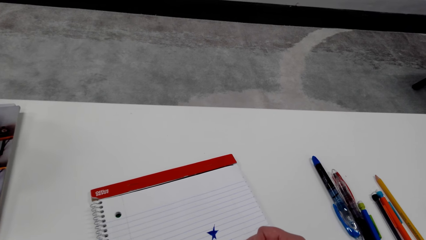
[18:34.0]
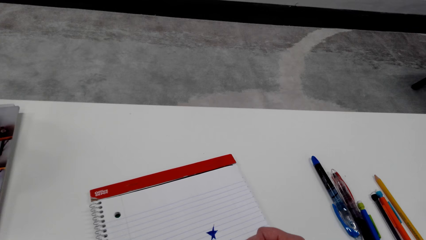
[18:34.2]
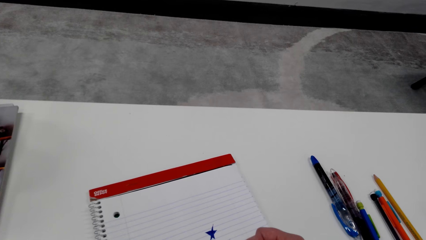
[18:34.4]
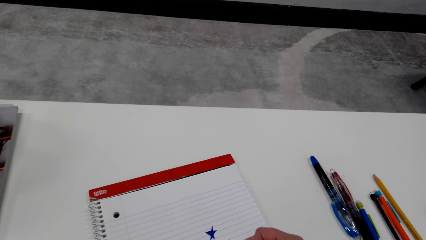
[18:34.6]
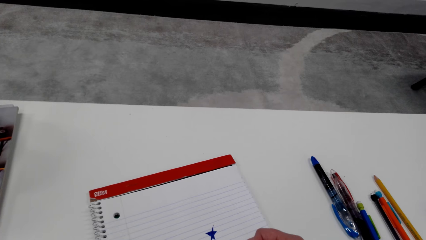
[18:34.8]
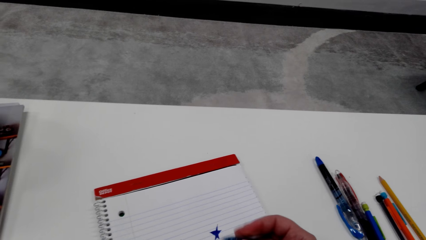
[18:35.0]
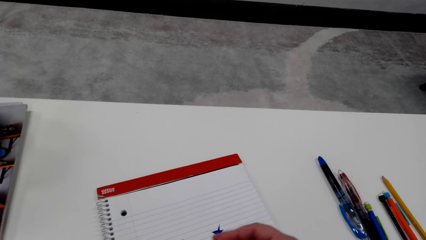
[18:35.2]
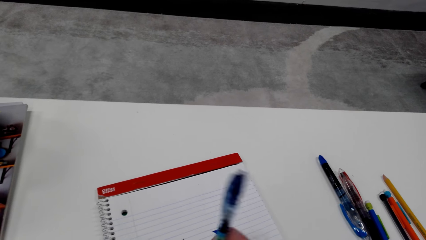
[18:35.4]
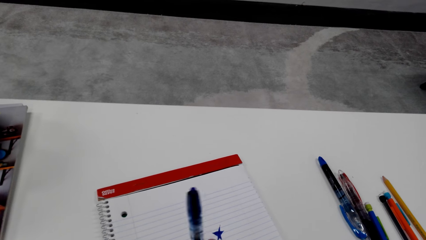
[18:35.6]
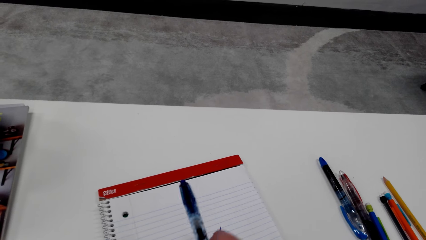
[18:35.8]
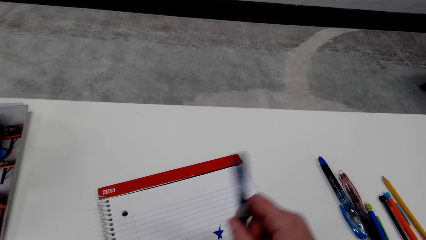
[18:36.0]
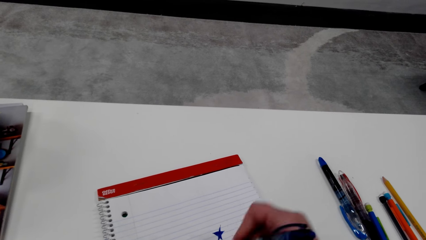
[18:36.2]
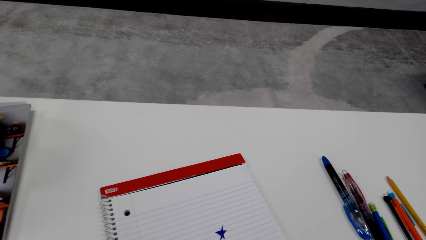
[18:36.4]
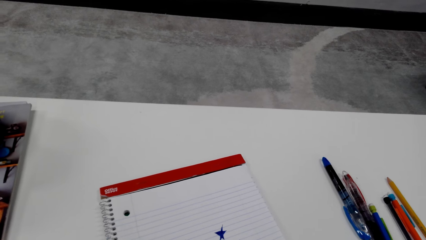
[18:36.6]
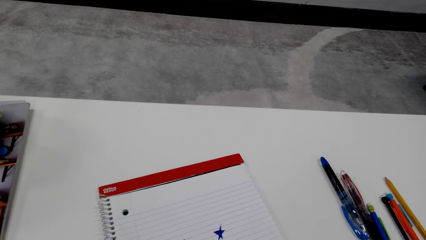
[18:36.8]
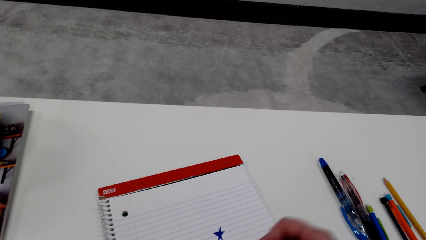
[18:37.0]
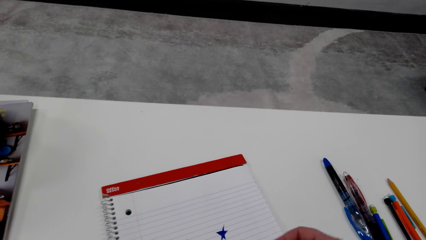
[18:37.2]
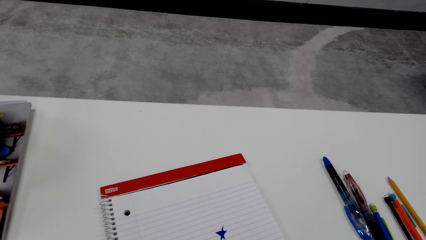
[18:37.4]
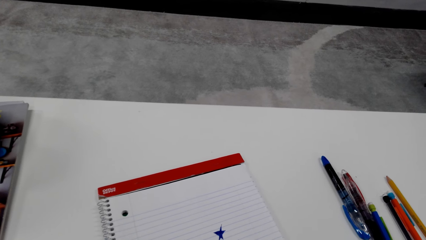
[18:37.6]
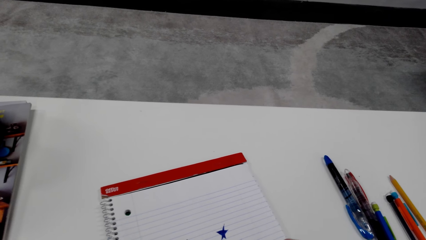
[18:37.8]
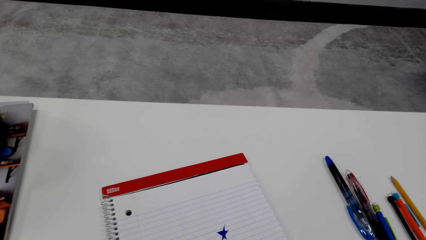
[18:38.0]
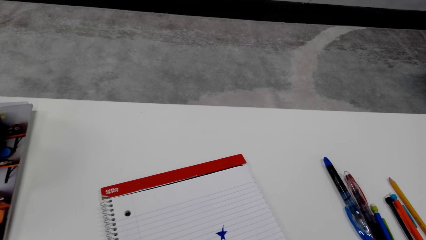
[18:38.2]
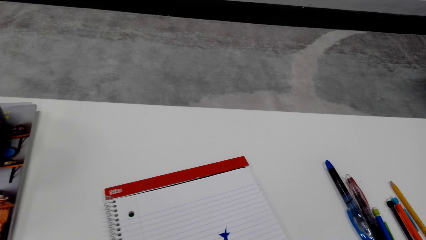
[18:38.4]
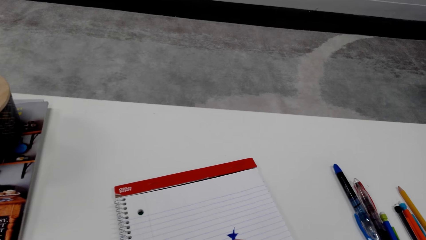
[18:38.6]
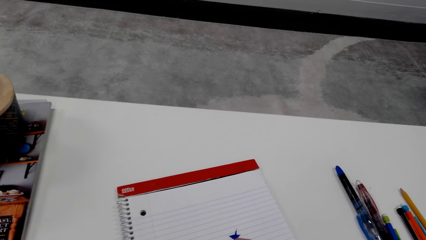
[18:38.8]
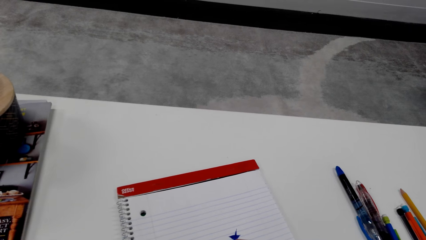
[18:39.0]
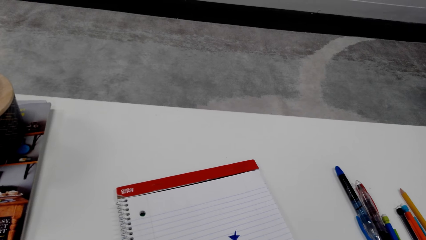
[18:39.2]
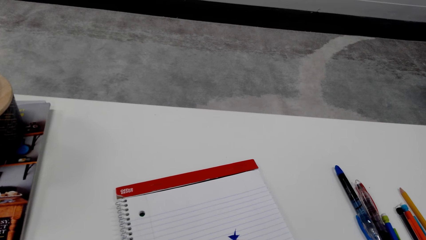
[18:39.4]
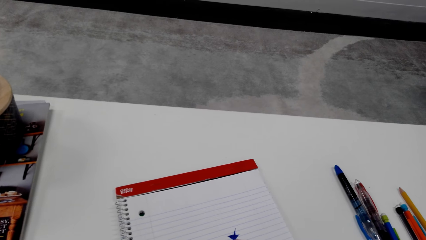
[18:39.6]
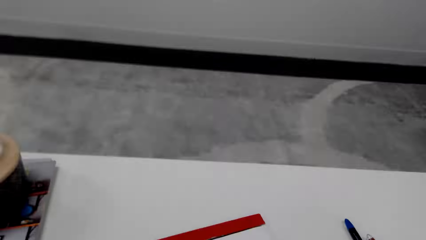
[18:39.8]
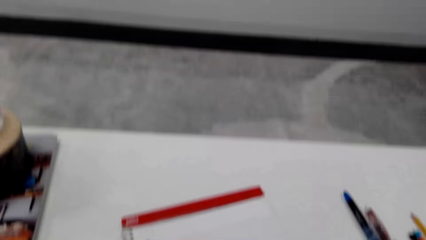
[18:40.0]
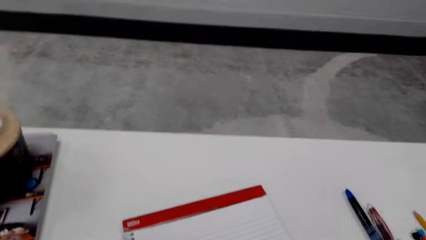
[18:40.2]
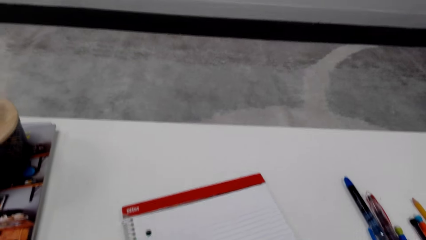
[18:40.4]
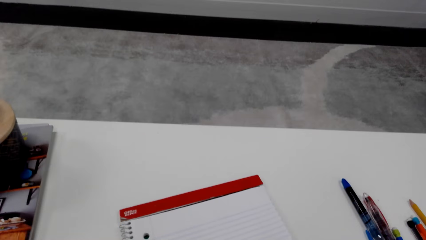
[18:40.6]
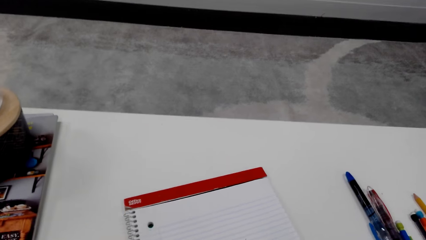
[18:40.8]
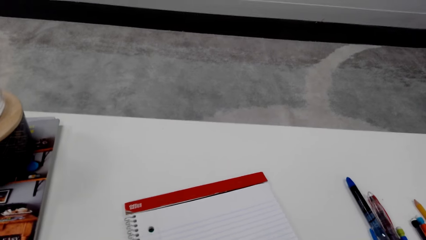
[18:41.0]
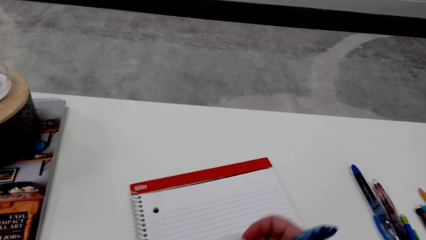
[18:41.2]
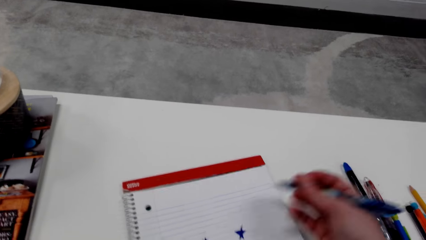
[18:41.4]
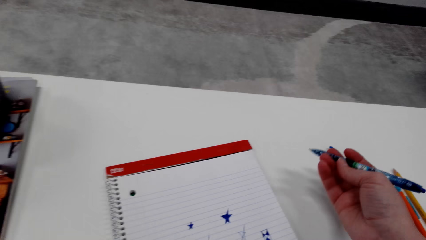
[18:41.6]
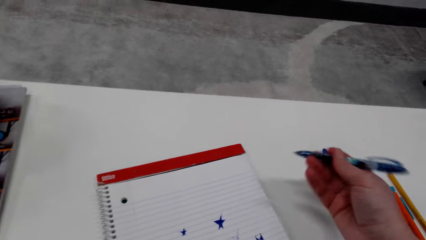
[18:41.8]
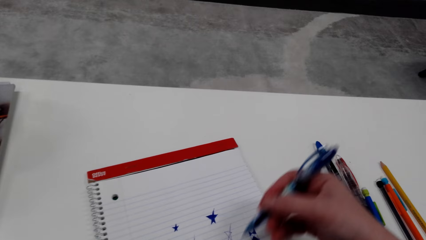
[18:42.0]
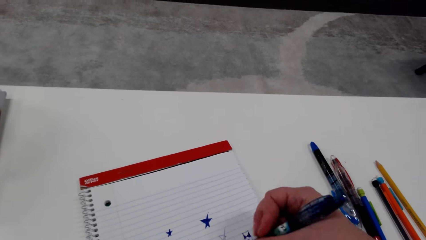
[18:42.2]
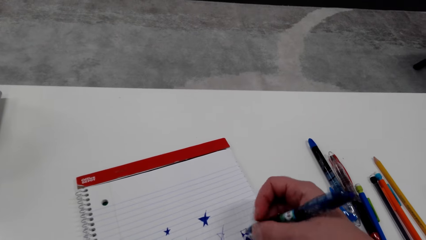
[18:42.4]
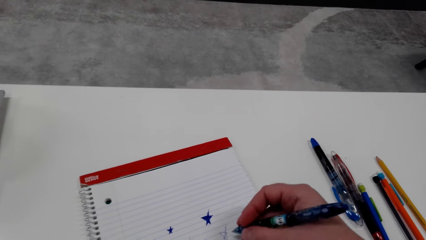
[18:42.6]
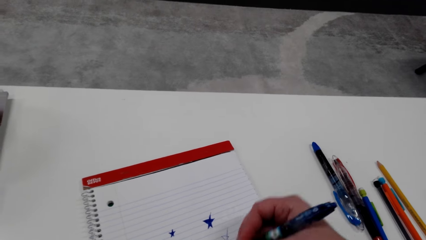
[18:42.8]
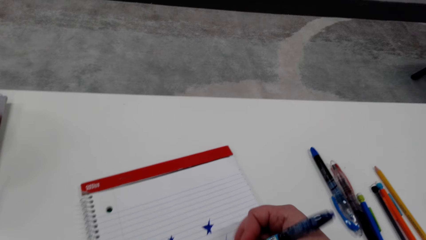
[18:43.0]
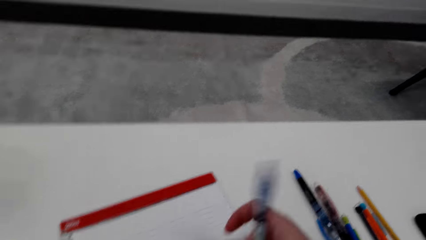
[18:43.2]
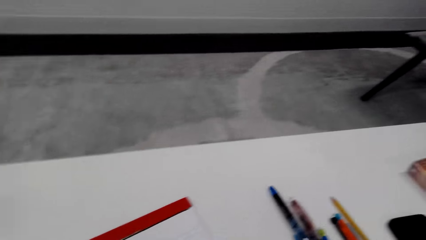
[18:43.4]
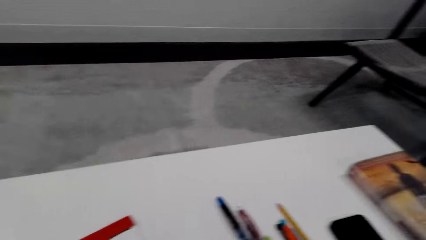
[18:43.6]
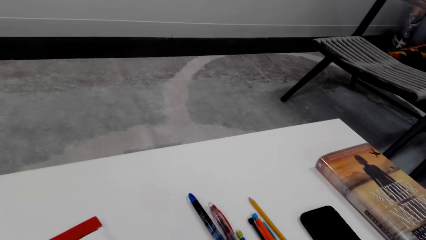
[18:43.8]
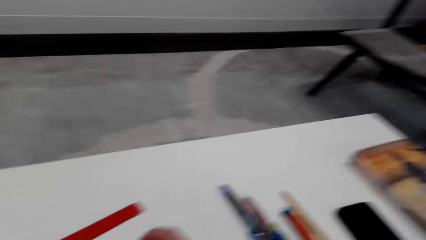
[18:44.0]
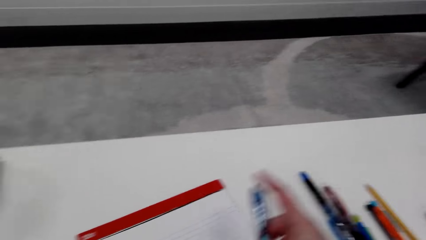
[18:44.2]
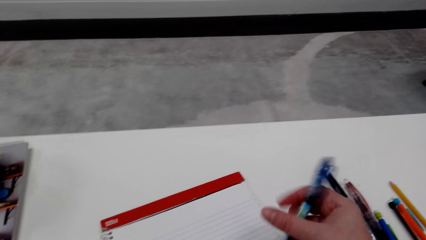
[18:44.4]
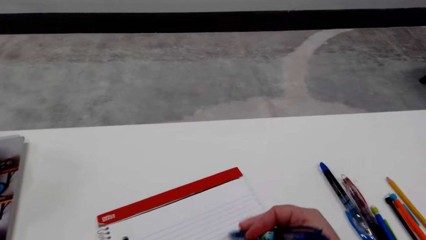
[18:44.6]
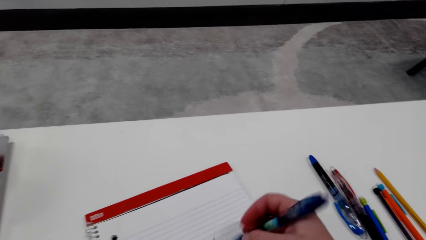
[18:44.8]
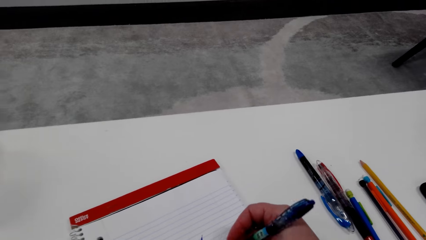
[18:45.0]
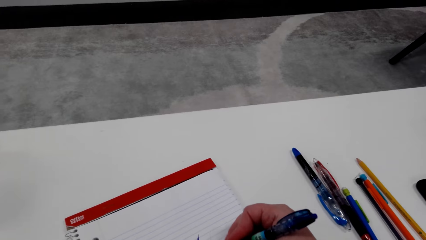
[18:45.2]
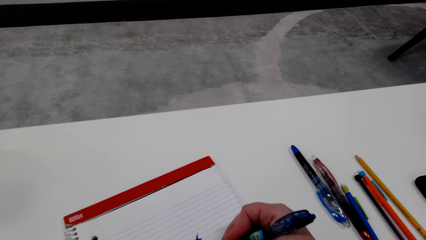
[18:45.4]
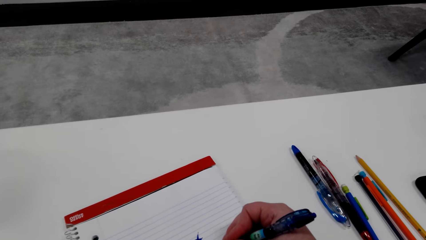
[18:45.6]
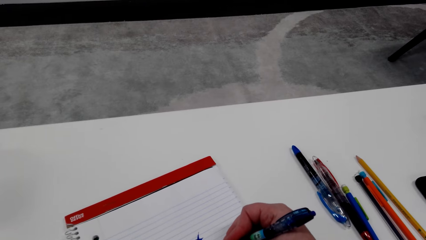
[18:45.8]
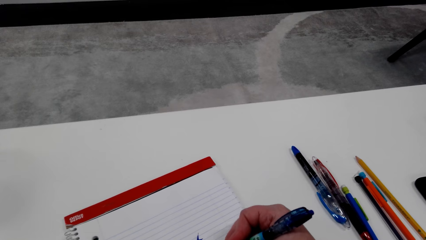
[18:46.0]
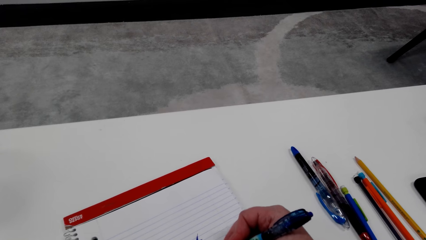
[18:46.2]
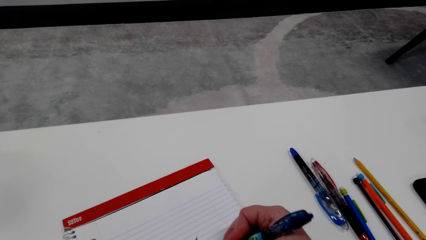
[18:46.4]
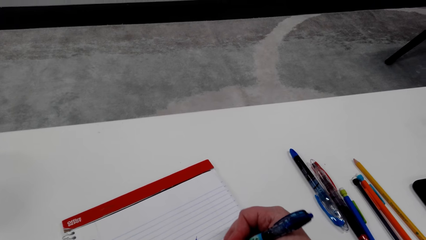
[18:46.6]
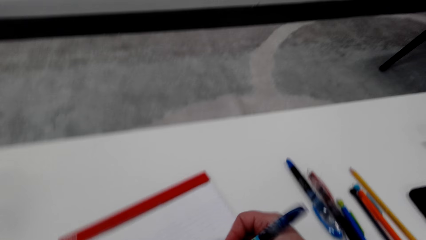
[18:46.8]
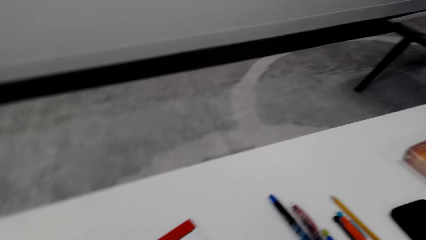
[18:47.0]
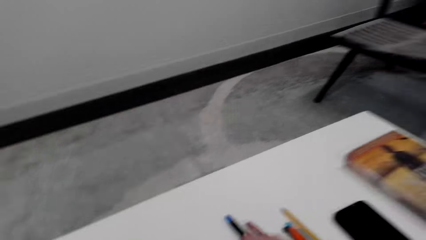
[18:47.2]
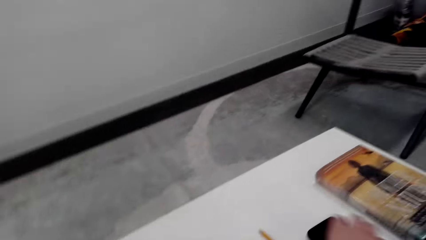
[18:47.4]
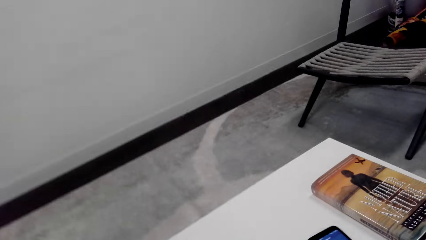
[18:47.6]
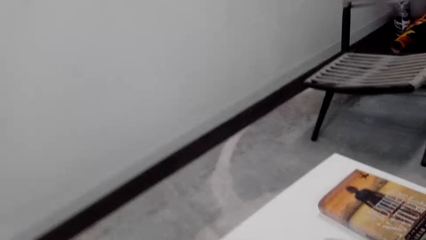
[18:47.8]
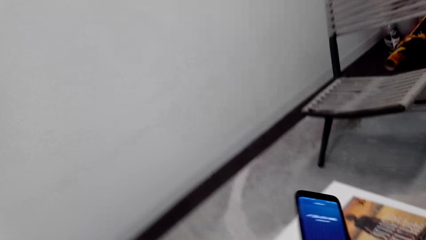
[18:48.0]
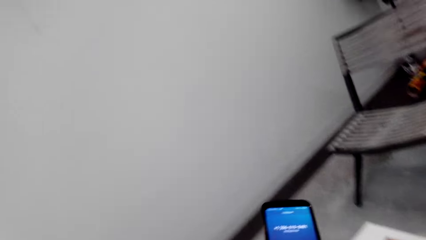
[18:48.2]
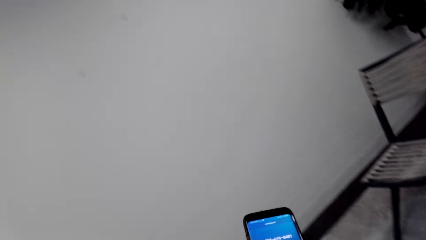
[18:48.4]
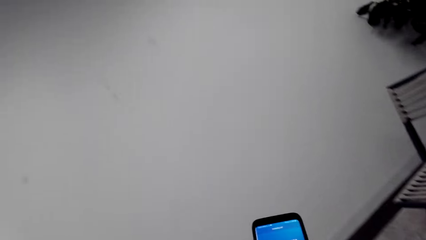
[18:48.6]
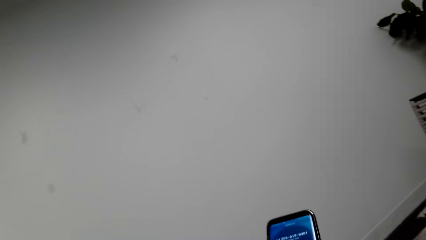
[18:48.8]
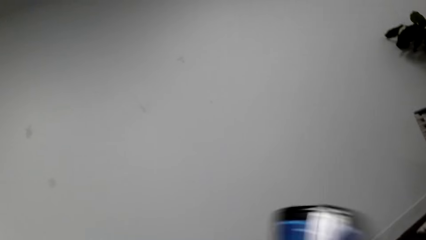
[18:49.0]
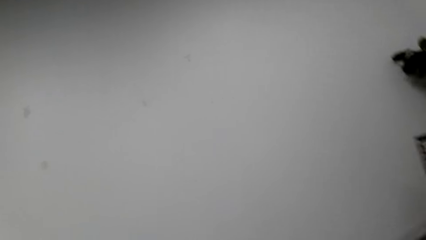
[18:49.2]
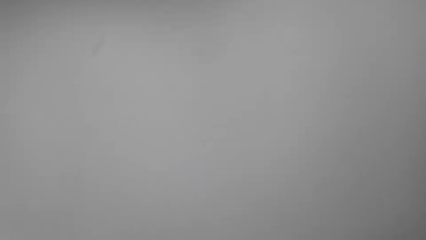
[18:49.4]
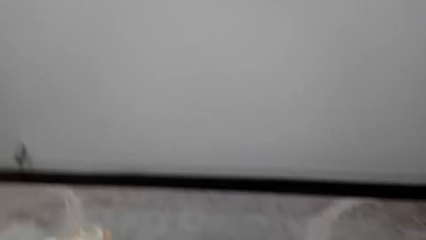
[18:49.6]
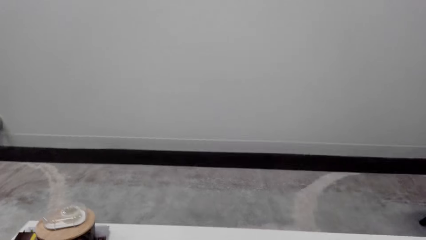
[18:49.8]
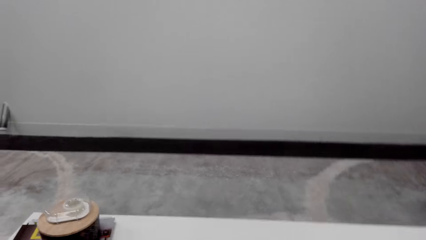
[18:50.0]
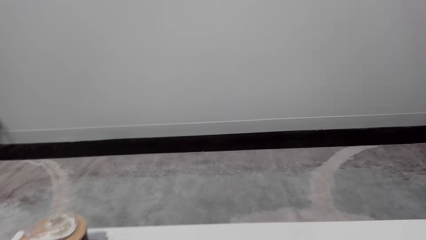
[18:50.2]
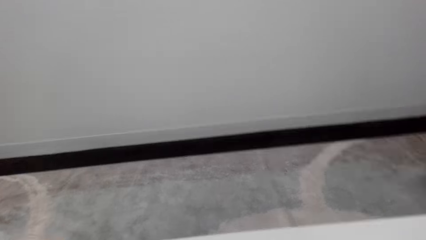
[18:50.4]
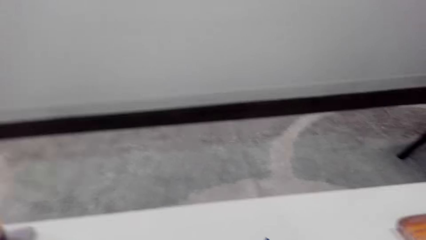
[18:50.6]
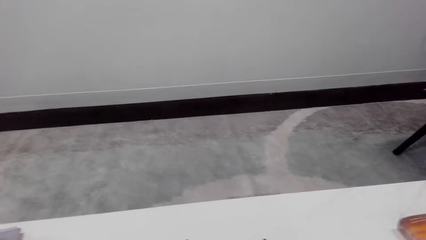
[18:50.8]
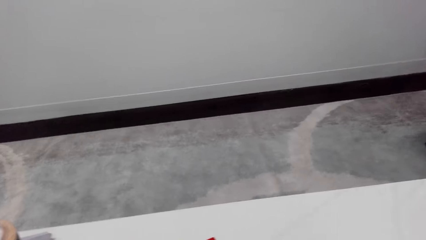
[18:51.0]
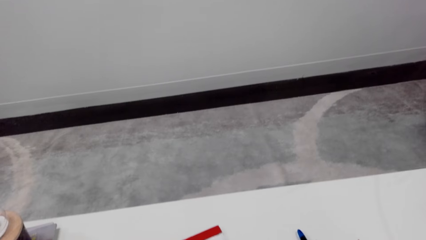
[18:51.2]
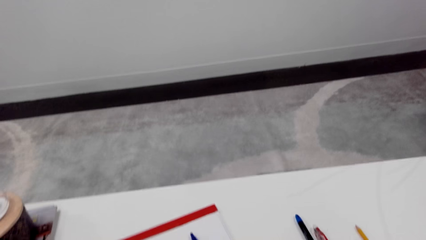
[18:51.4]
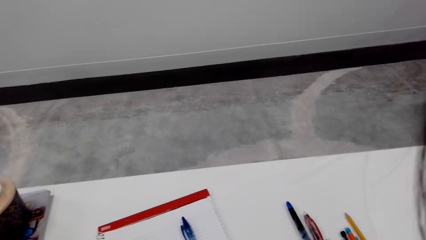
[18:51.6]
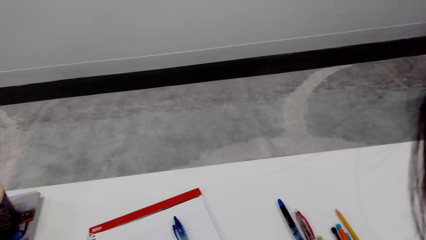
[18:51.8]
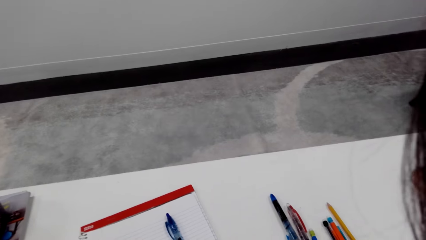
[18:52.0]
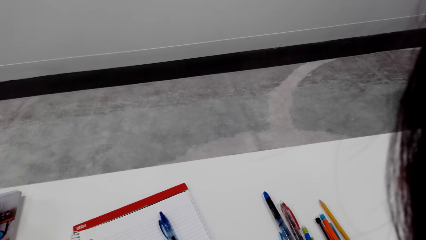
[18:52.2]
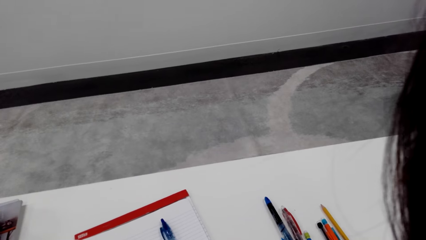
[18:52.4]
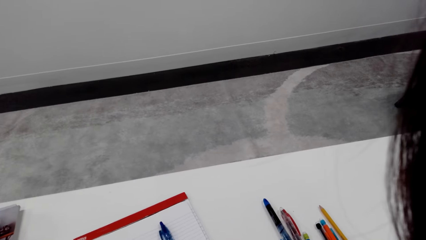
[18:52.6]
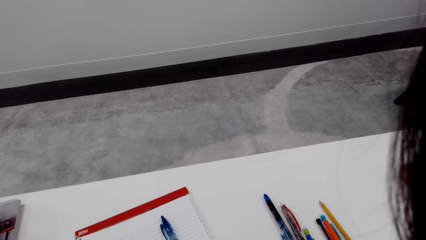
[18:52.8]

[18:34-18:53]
The camera wearer adjusts a pen on a book. They draw on the book with the pen. They look around a room. They draw on the book with the pen. They put down the pen on the table. They operate a mobile phone. They look around the room. They converse through the phone.
